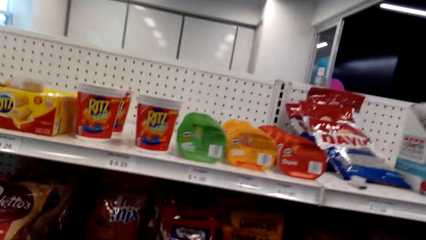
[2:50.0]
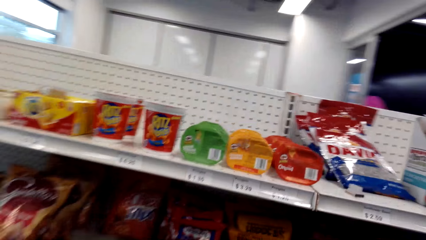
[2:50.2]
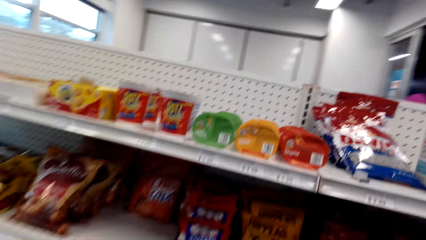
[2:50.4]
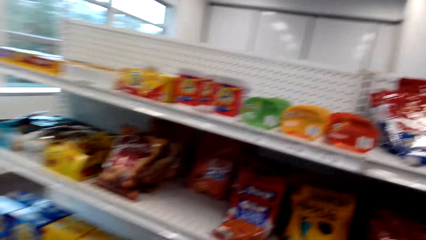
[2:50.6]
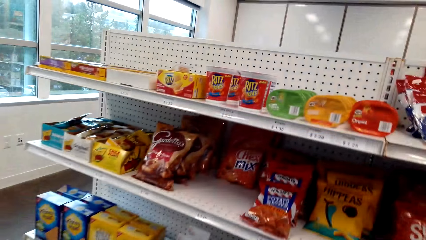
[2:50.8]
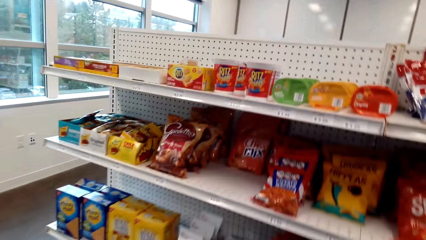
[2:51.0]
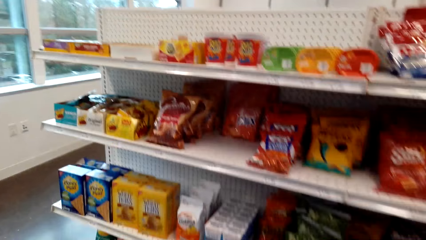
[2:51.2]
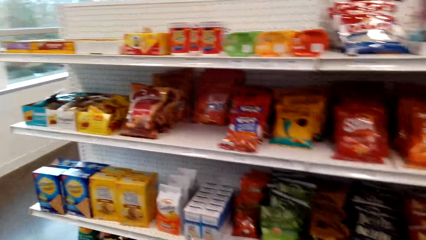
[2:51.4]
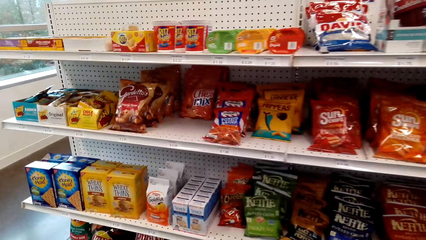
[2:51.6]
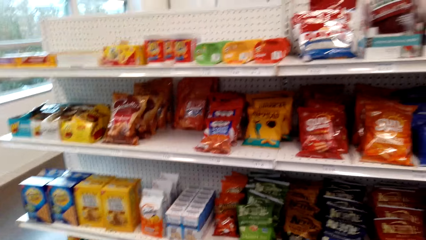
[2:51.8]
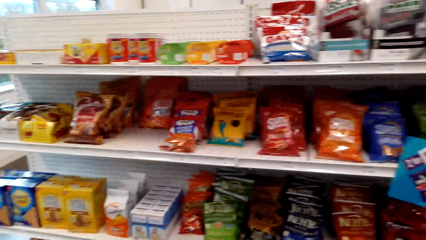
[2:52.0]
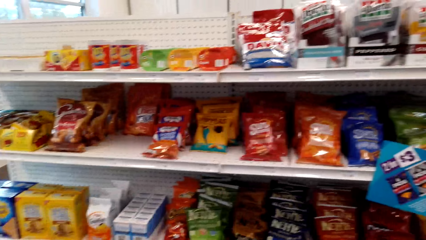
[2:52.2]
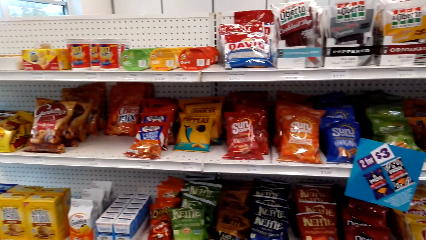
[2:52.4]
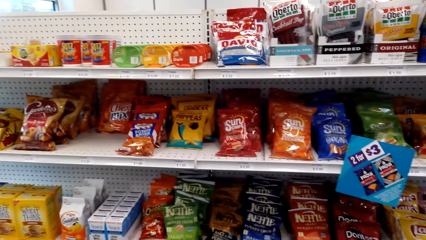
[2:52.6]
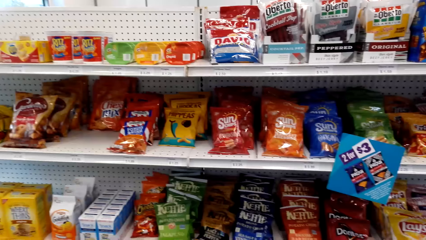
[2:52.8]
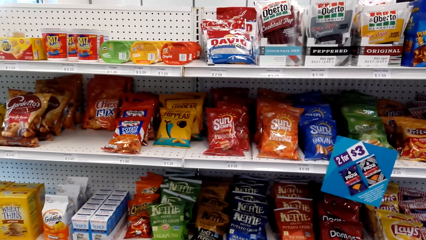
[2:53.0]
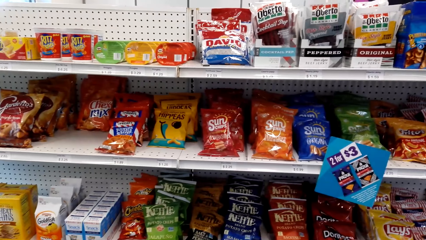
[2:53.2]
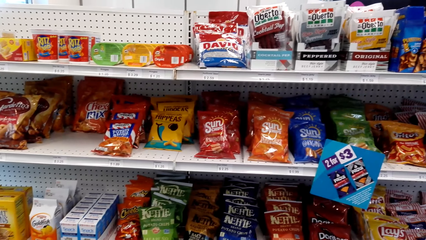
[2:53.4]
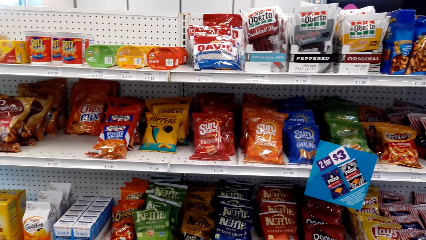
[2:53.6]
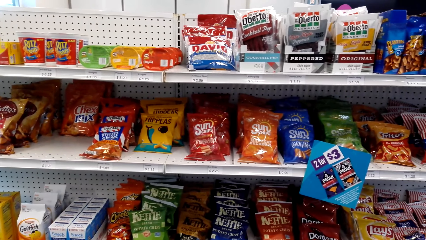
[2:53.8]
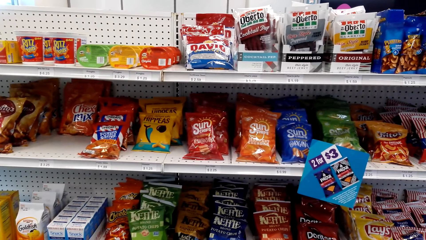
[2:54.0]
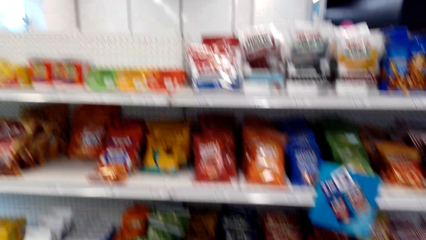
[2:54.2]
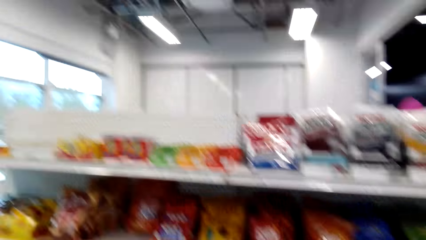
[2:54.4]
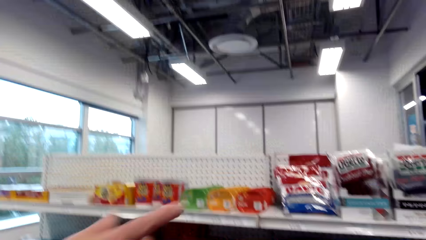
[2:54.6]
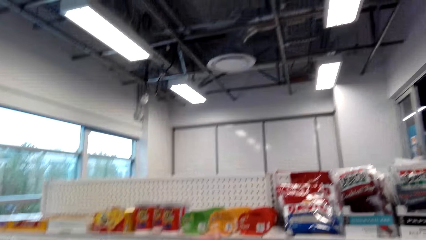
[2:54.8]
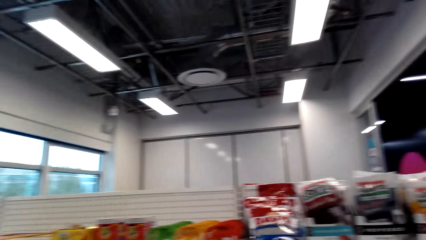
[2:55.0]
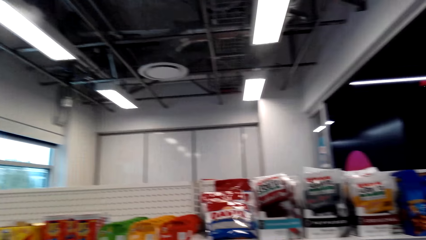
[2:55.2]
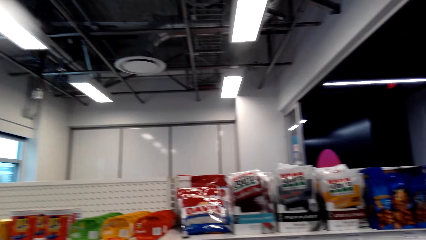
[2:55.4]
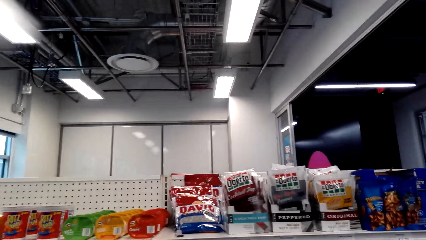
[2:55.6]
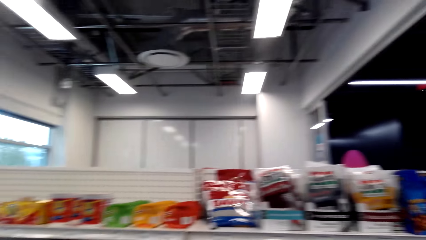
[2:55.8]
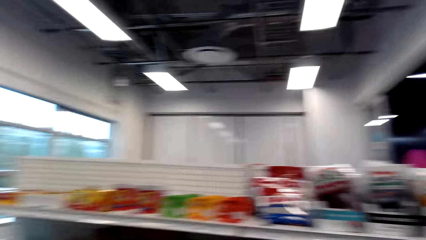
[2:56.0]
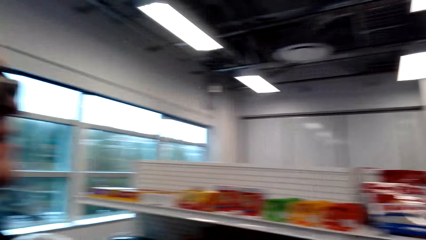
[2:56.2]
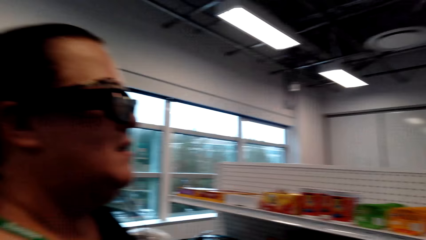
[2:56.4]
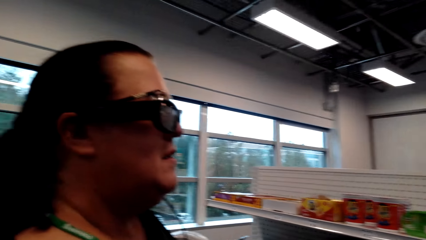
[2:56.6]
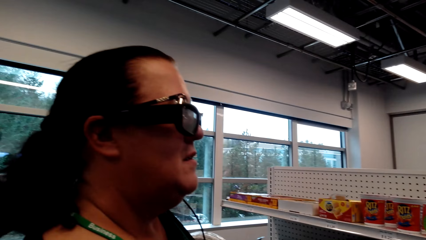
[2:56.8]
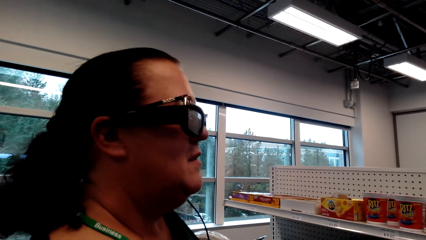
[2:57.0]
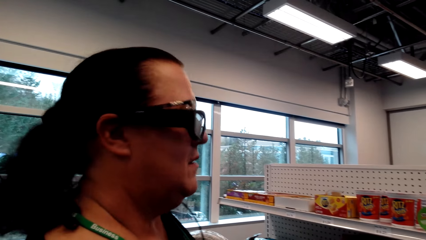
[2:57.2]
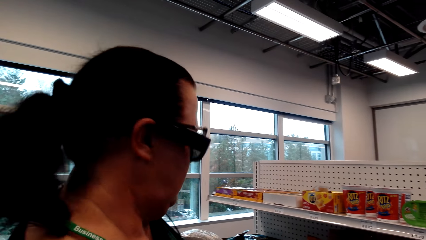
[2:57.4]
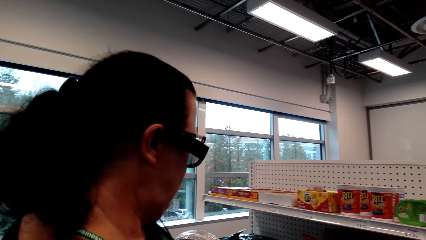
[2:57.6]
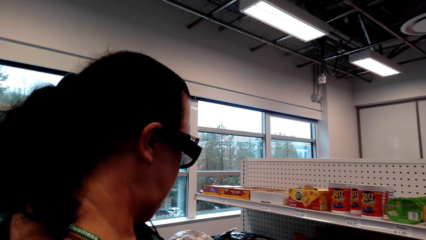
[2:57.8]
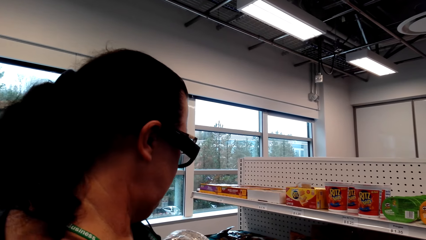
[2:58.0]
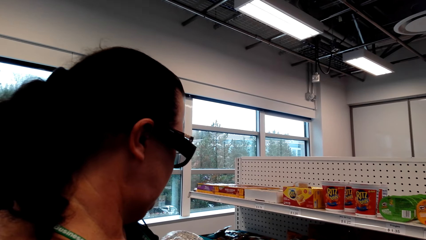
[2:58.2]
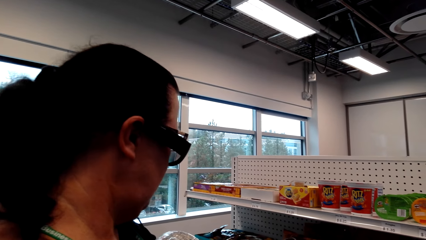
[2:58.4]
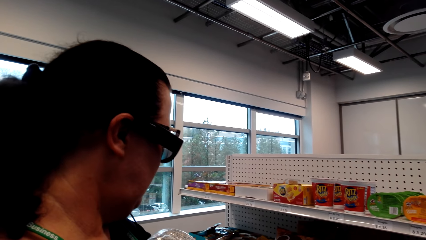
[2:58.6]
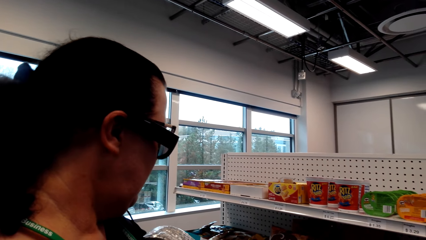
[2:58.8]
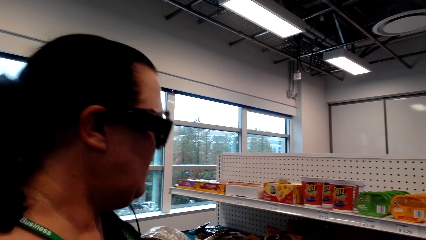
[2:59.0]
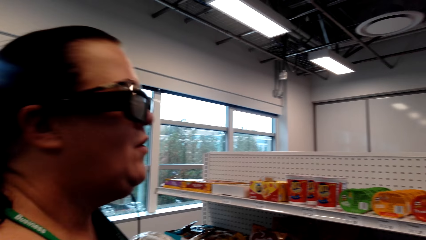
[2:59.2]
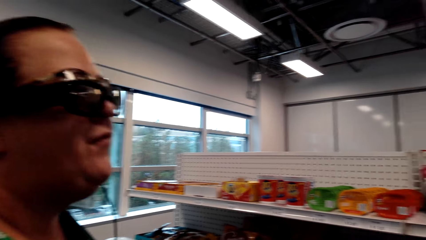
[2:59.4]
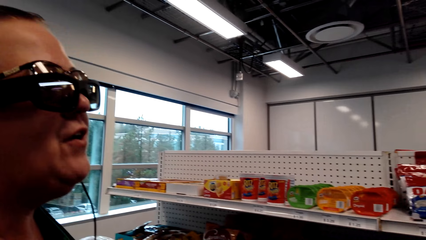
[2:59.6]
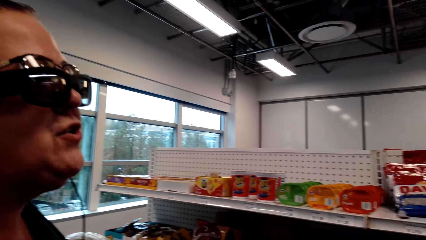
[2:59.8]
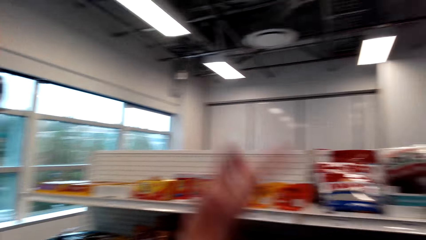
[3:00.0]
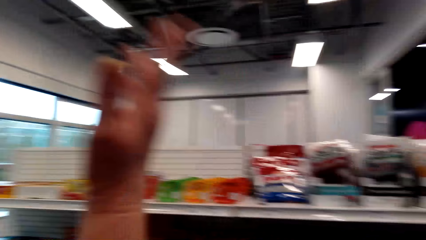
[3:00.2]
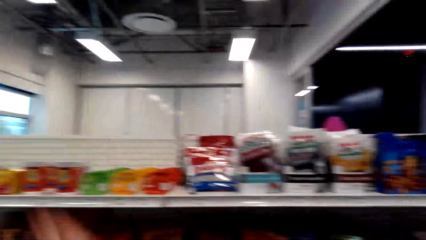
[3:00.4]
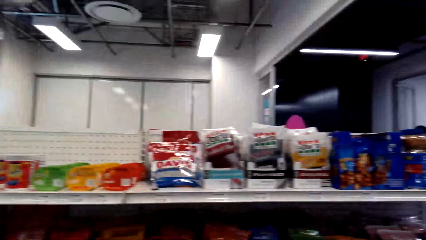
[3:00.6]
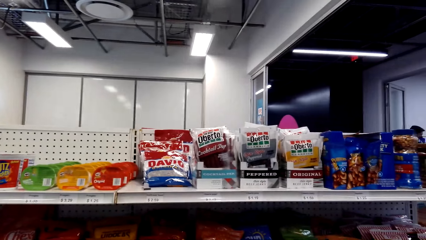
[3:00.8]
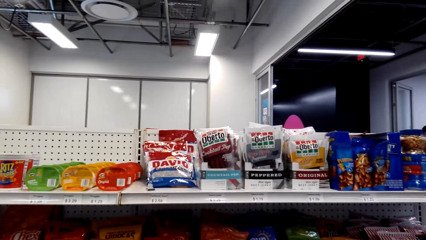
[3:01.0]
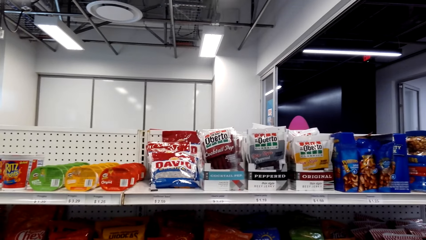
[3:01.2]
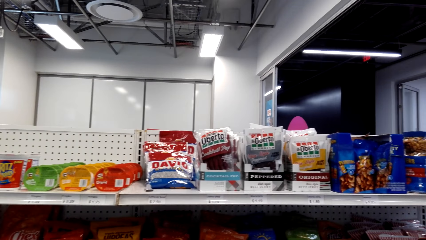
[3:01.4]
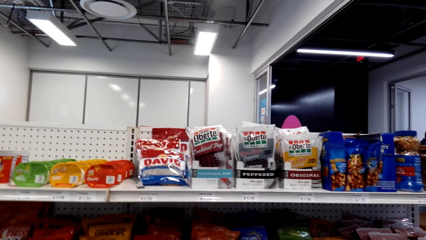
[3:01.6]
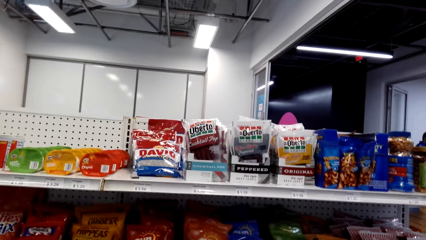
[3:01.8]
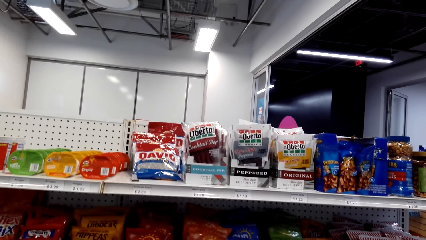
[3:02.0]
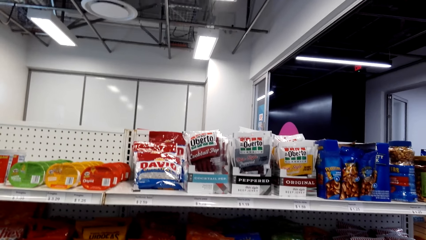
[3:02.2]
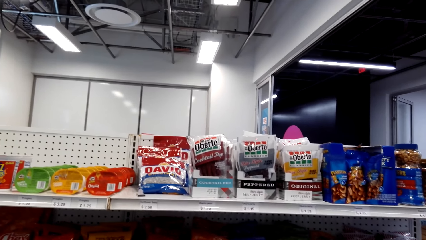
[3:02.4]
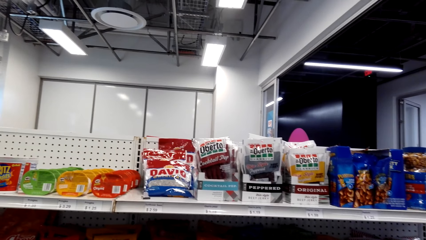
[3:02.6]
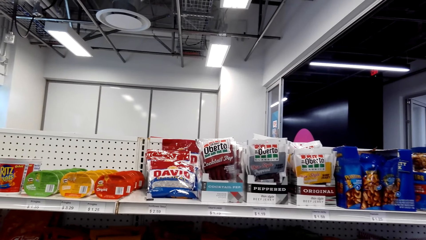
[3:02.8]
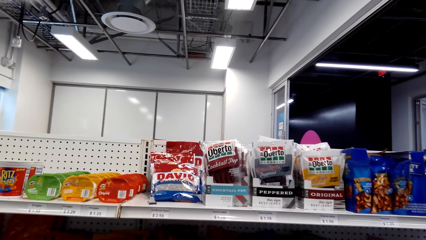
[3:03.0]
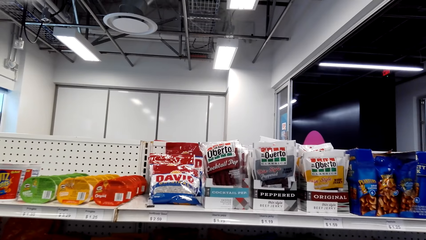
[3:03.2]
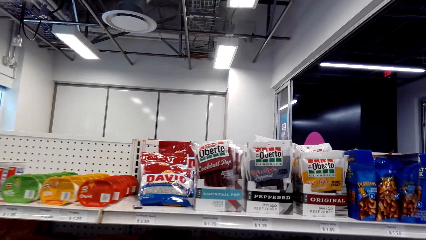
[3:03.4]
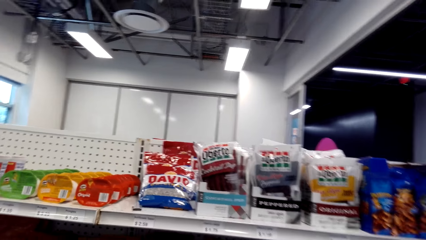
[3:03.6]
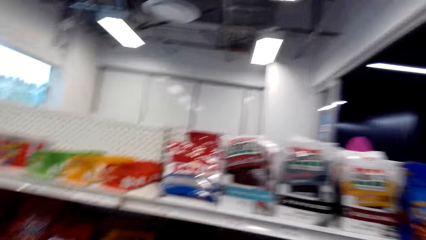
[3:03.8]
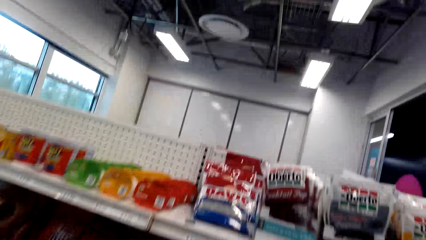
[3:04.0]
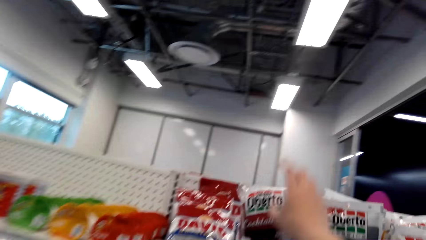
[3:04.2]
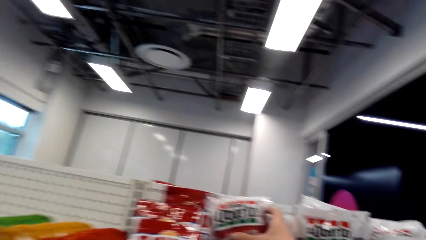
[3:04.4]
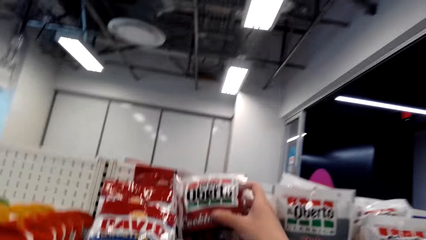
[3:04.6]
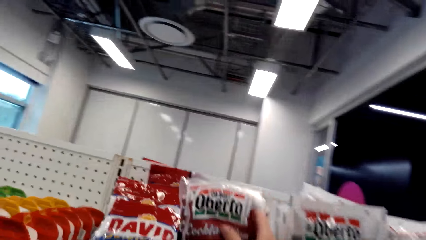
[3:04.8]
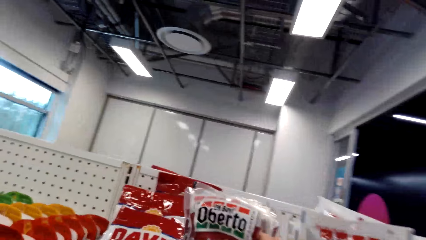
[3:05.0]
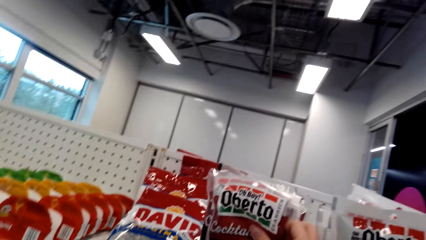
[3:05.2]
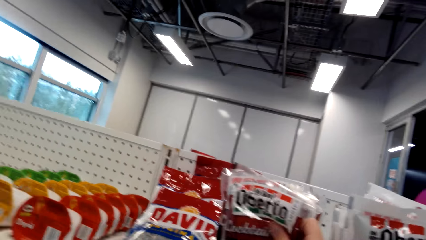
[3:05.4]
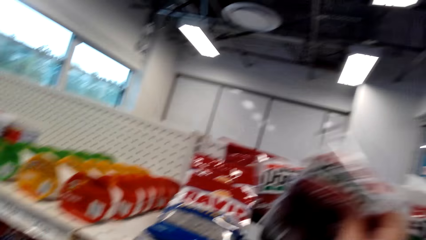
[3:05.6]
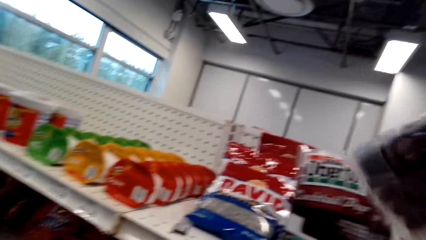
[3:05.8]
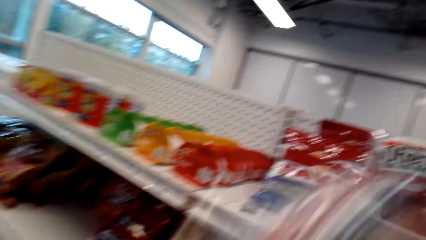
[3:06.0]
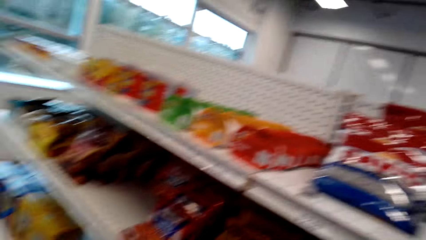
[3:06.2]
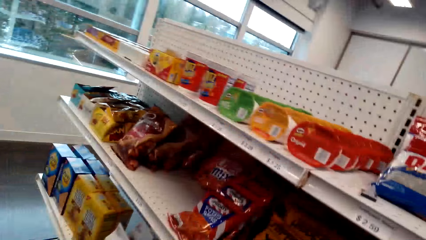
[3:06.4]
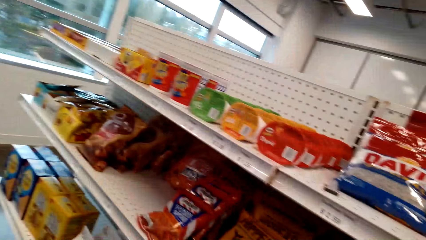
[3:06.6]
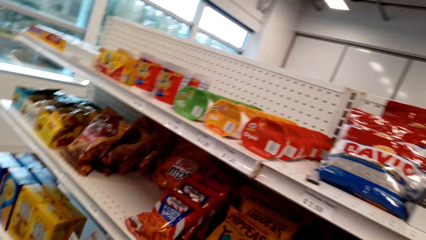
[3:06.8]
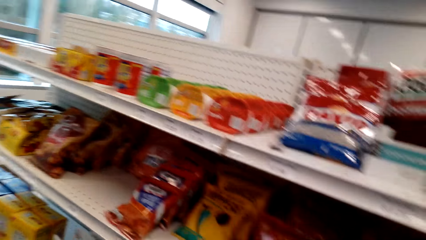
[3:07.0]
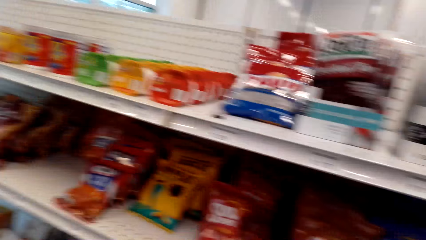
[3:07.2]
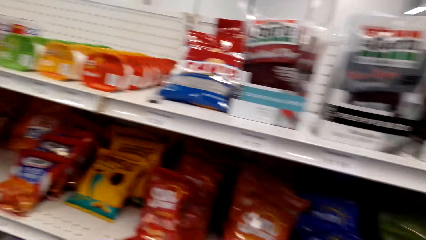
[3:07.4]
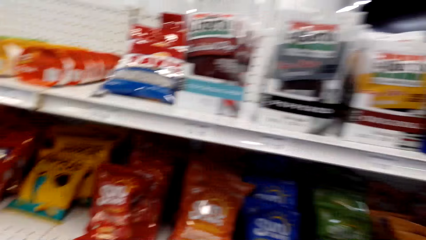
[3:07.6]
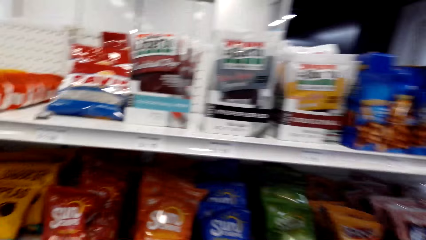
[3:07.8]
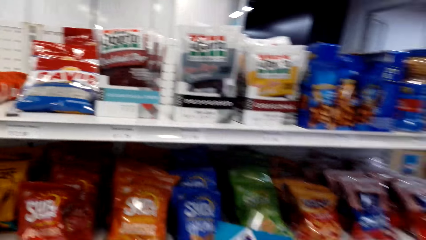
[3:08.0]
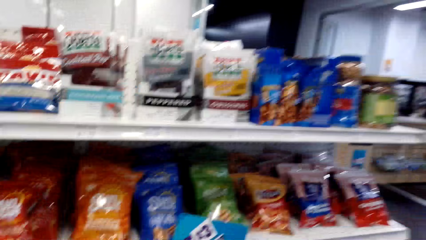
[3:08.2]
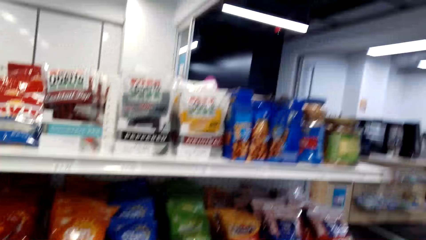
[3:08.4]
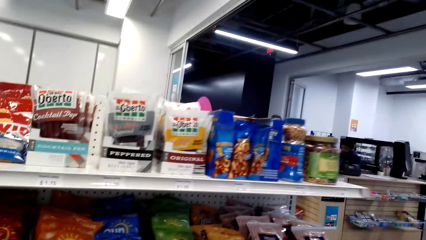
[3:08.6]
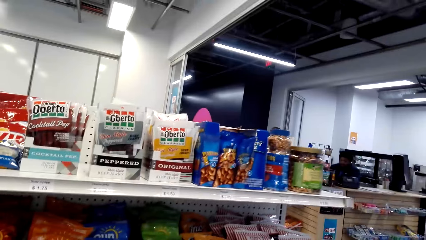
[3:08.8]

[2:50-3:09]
The camera wearer looks around the supermarket. They converse with a woman. The woman converses with the camera wearer. The camera wearer looks around the supermarket. They hold Oberto. They pick up the Oberto from the shelf.
